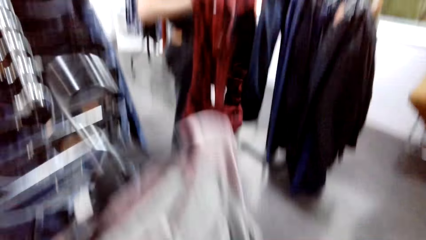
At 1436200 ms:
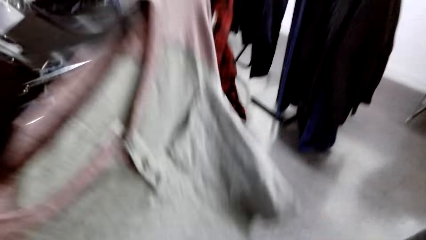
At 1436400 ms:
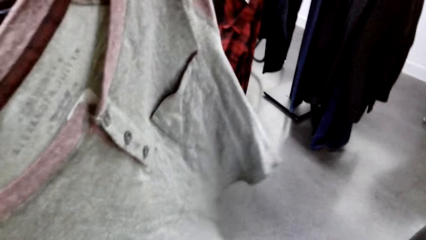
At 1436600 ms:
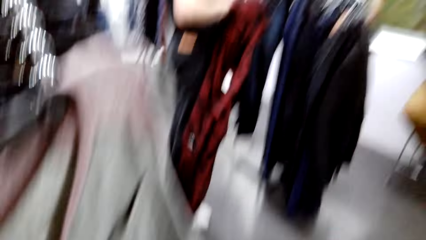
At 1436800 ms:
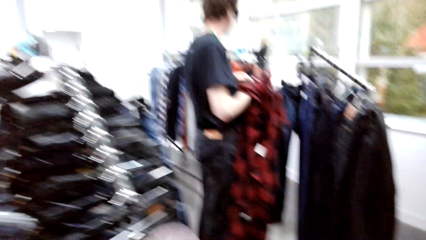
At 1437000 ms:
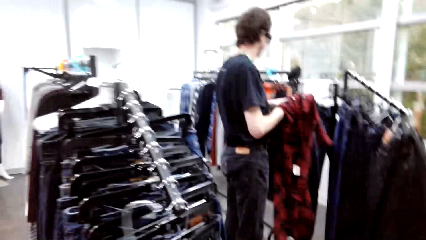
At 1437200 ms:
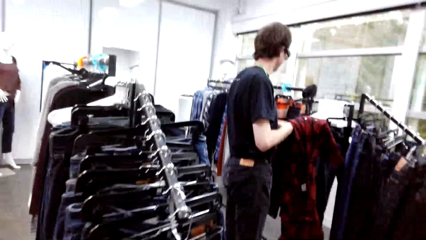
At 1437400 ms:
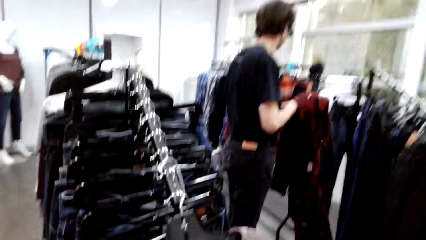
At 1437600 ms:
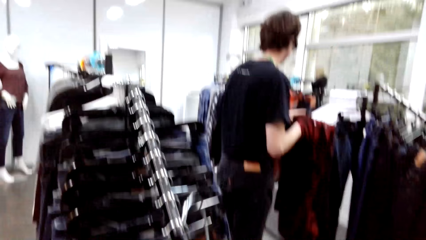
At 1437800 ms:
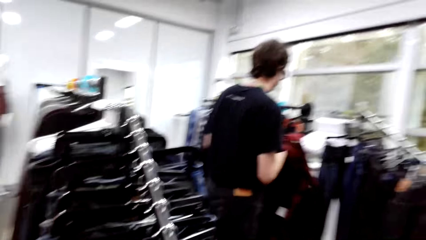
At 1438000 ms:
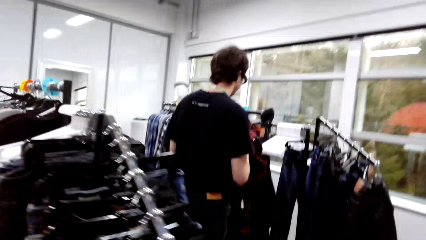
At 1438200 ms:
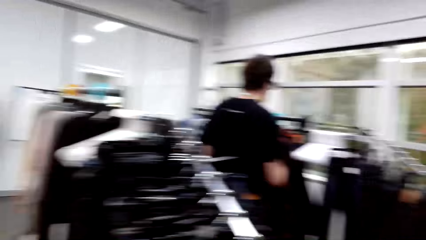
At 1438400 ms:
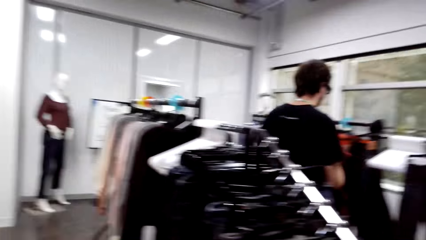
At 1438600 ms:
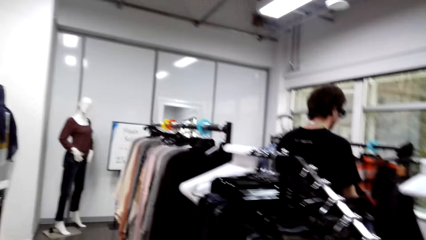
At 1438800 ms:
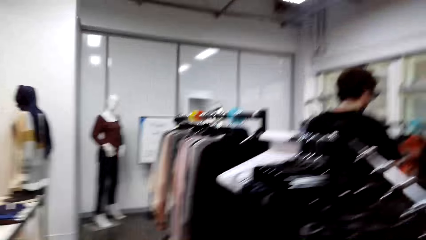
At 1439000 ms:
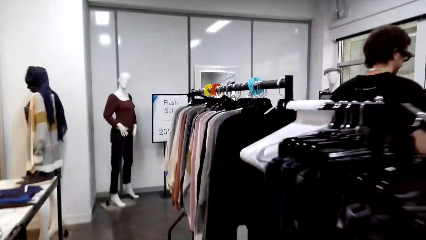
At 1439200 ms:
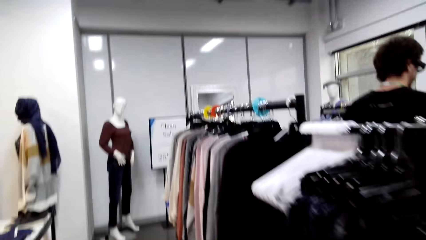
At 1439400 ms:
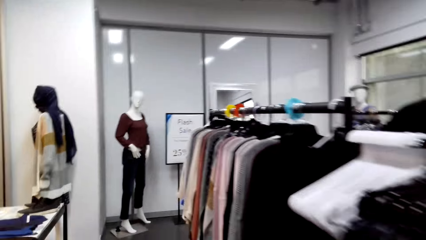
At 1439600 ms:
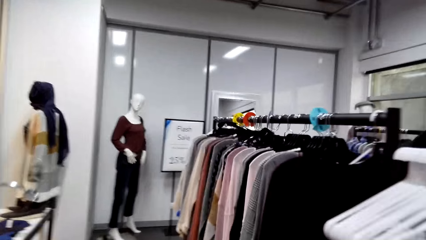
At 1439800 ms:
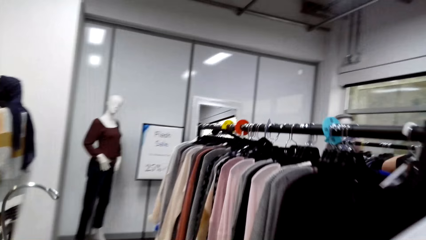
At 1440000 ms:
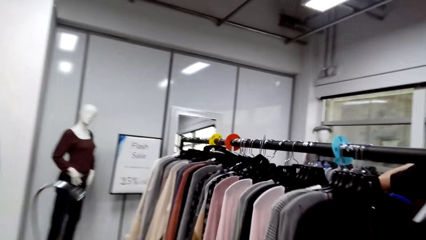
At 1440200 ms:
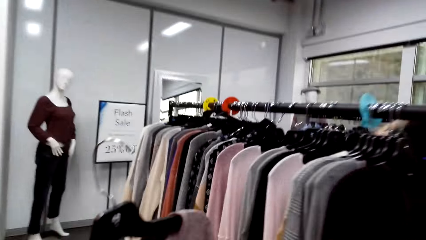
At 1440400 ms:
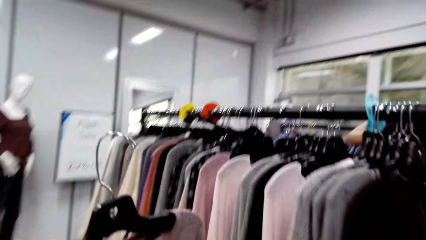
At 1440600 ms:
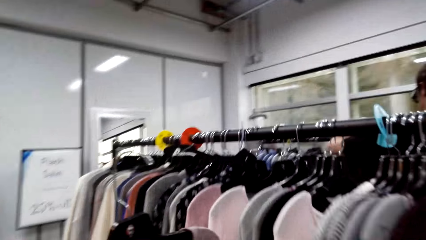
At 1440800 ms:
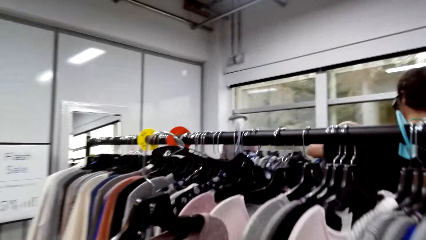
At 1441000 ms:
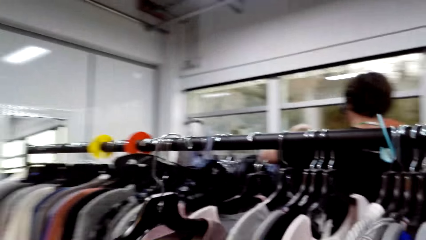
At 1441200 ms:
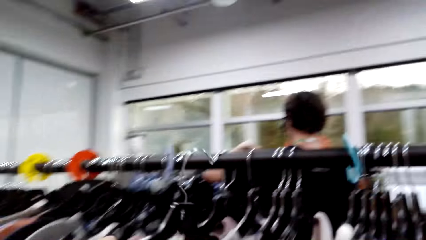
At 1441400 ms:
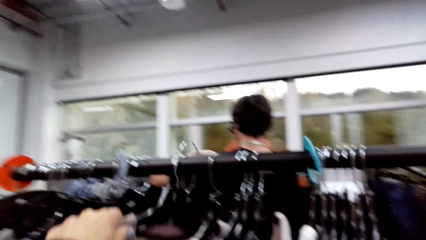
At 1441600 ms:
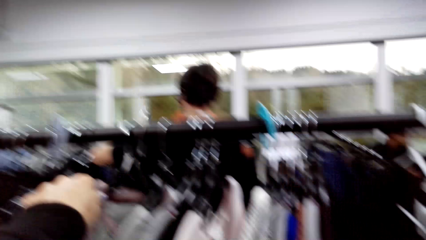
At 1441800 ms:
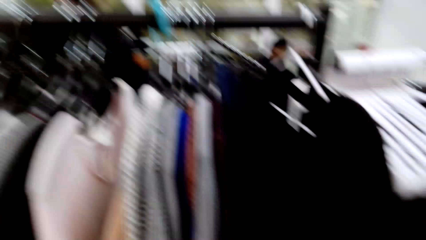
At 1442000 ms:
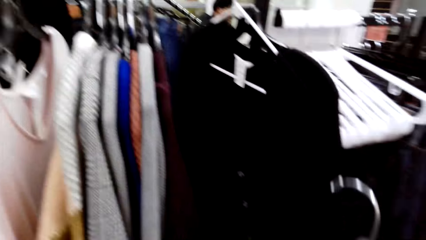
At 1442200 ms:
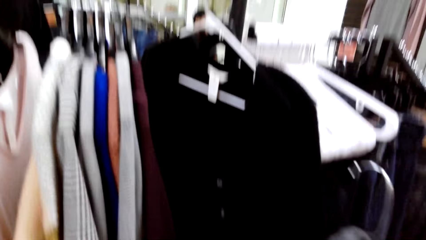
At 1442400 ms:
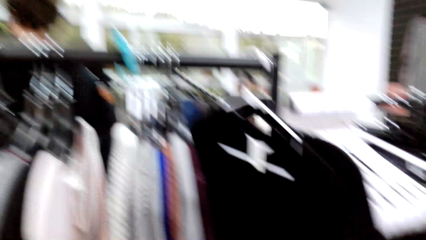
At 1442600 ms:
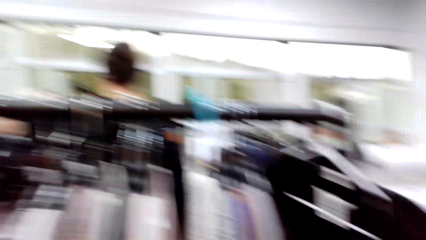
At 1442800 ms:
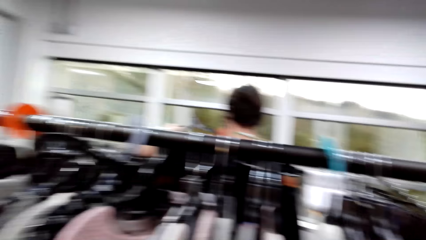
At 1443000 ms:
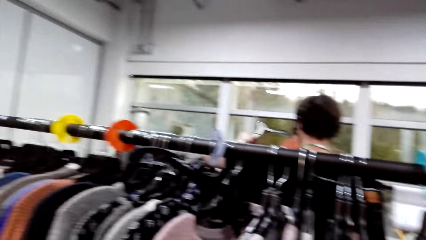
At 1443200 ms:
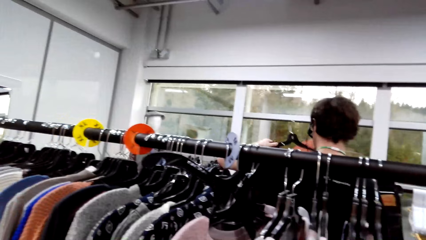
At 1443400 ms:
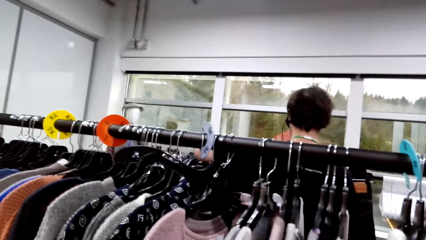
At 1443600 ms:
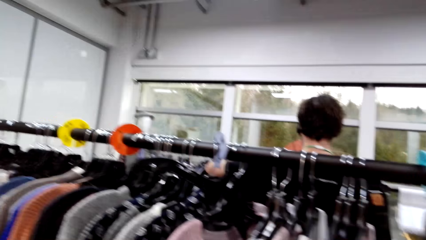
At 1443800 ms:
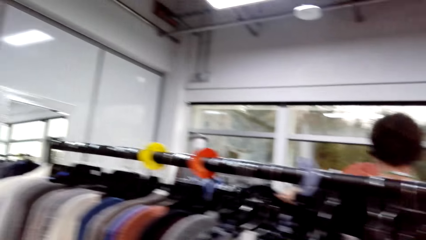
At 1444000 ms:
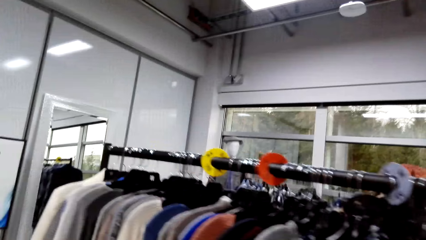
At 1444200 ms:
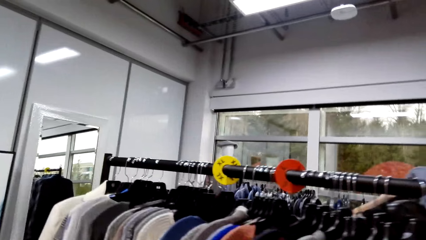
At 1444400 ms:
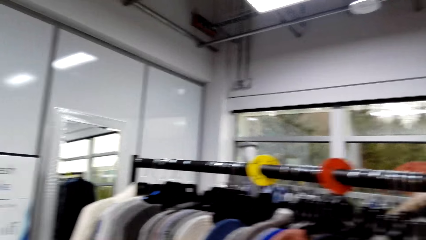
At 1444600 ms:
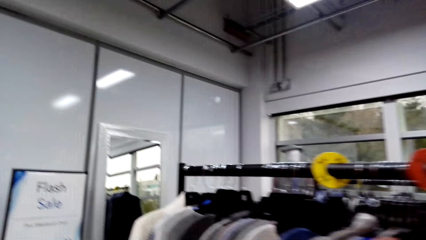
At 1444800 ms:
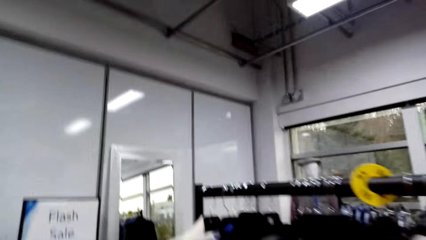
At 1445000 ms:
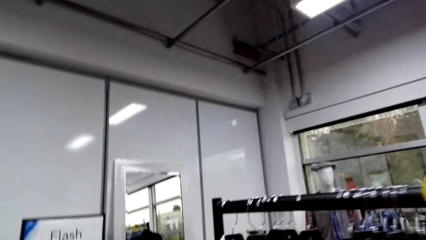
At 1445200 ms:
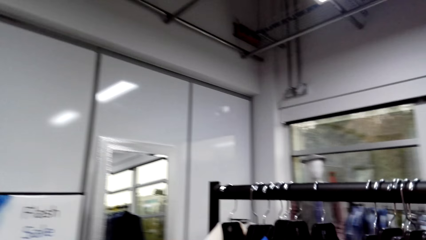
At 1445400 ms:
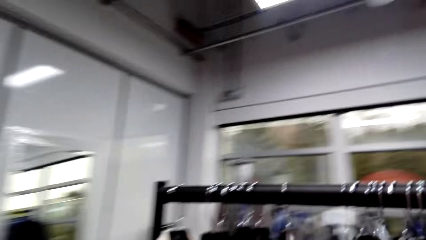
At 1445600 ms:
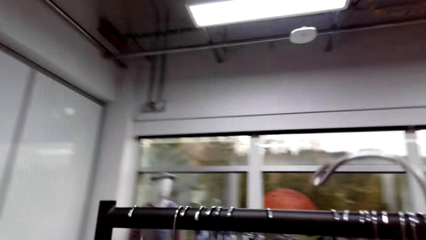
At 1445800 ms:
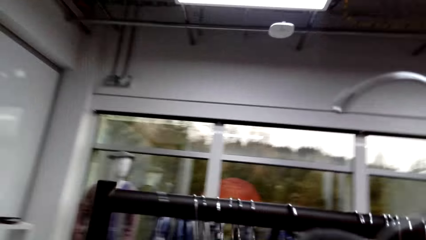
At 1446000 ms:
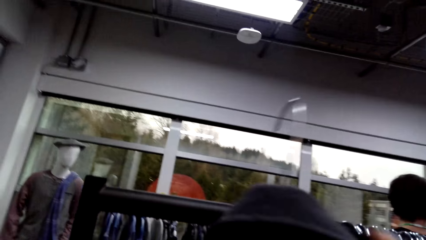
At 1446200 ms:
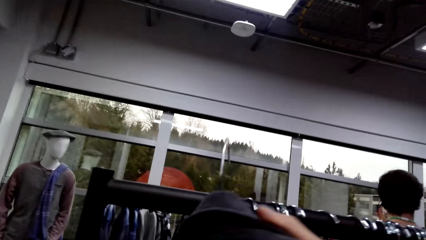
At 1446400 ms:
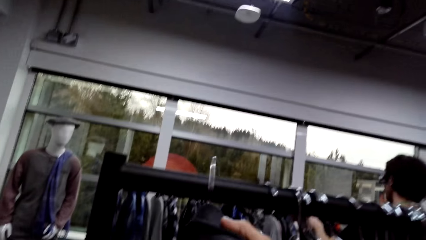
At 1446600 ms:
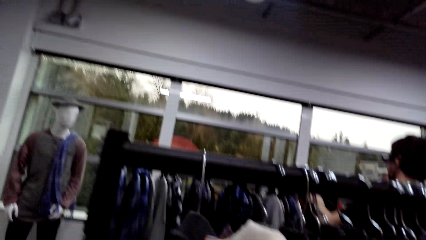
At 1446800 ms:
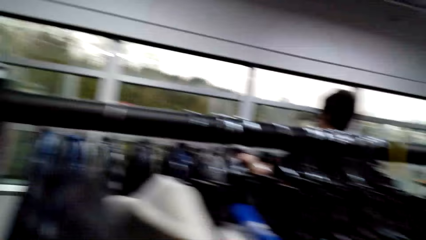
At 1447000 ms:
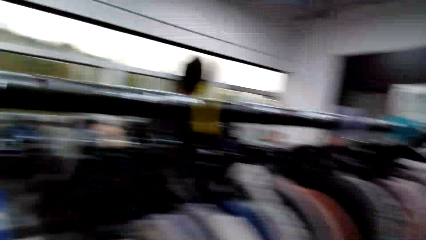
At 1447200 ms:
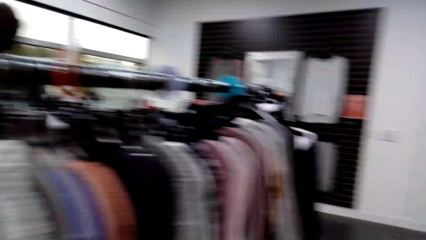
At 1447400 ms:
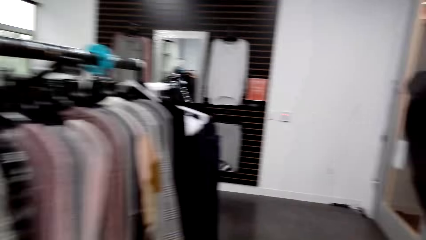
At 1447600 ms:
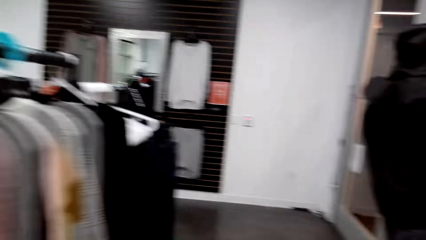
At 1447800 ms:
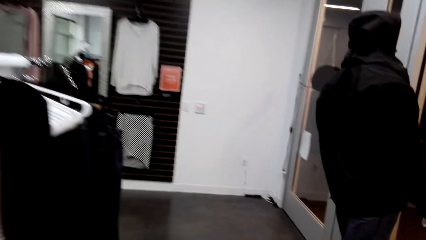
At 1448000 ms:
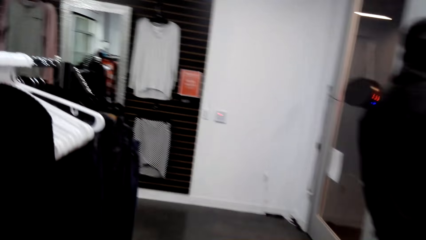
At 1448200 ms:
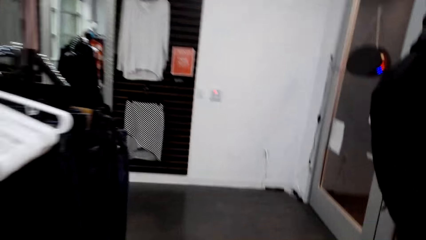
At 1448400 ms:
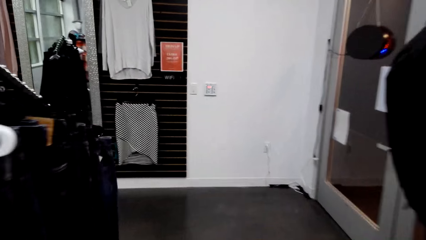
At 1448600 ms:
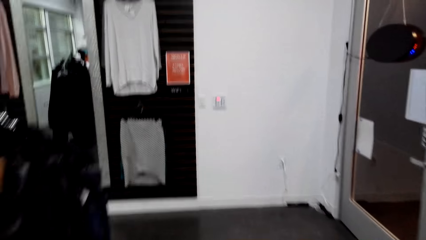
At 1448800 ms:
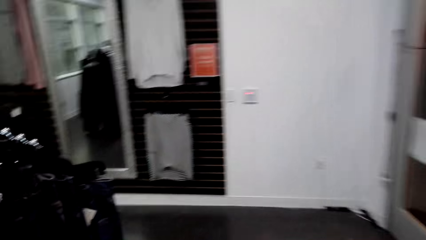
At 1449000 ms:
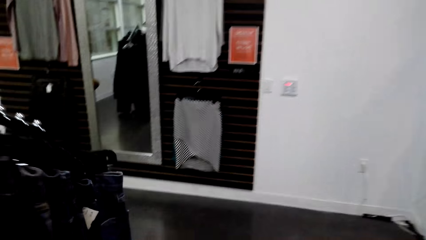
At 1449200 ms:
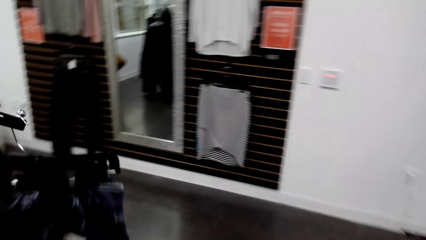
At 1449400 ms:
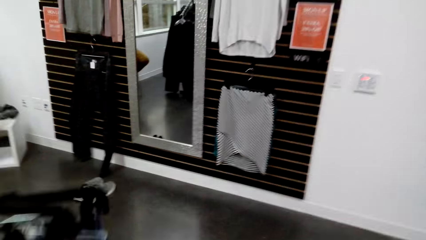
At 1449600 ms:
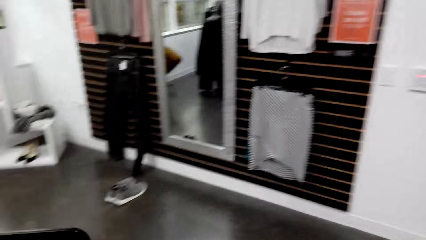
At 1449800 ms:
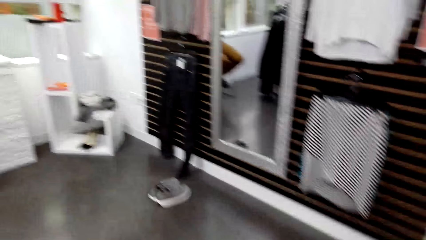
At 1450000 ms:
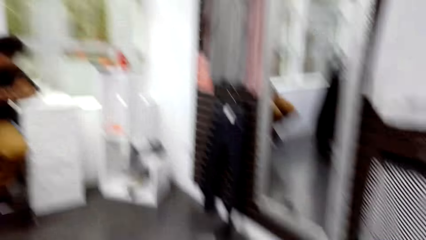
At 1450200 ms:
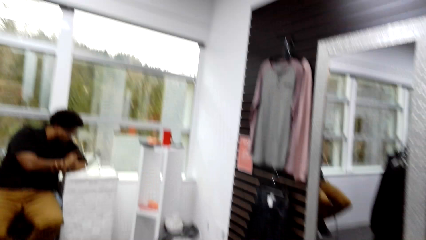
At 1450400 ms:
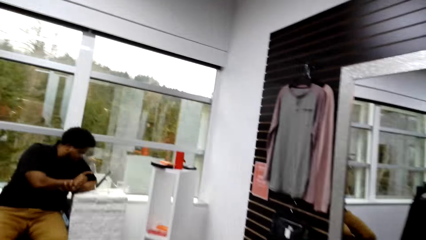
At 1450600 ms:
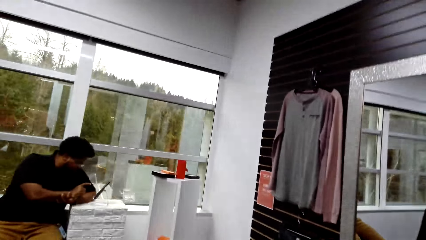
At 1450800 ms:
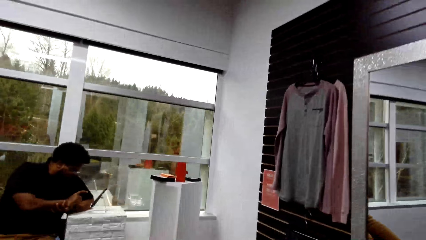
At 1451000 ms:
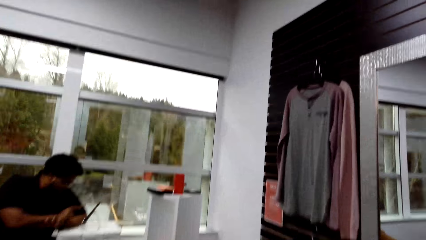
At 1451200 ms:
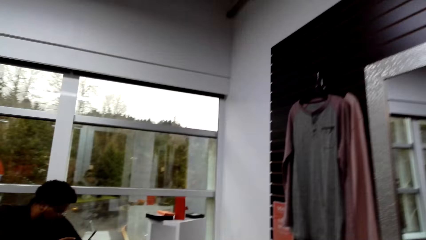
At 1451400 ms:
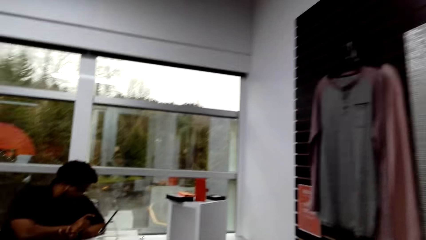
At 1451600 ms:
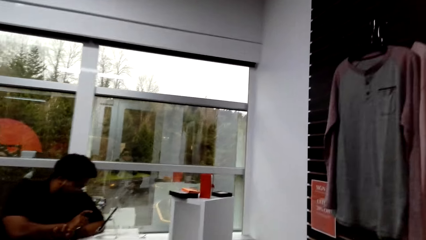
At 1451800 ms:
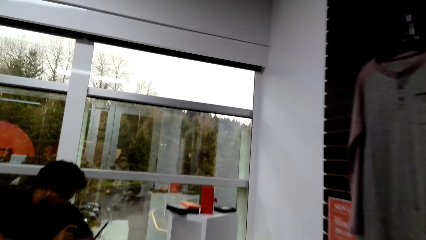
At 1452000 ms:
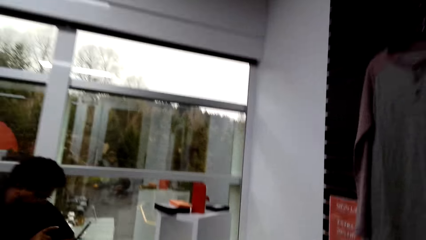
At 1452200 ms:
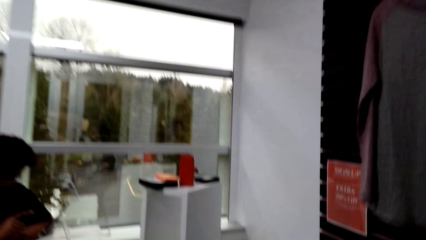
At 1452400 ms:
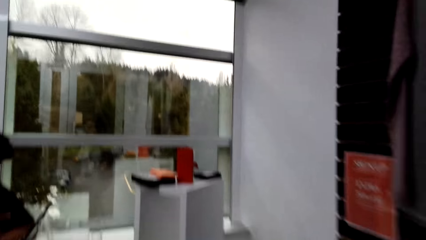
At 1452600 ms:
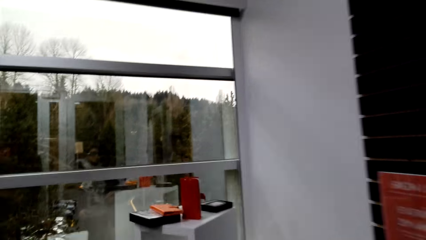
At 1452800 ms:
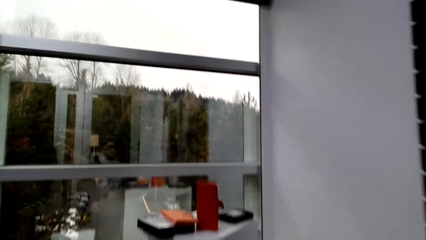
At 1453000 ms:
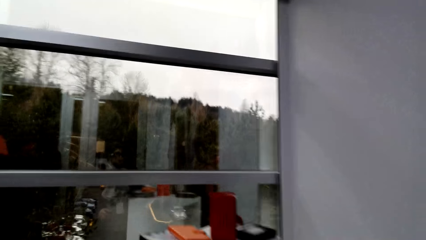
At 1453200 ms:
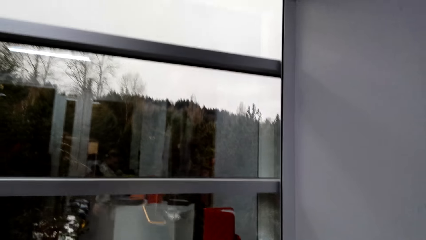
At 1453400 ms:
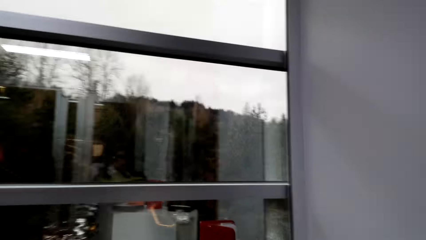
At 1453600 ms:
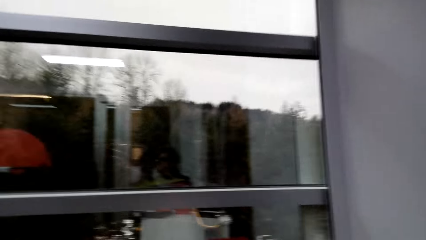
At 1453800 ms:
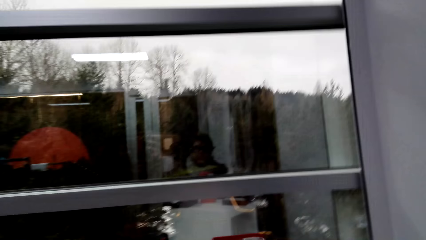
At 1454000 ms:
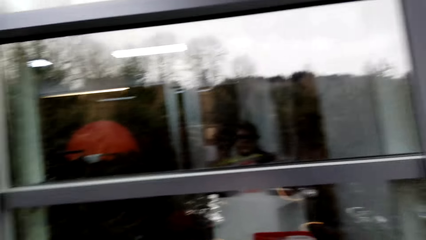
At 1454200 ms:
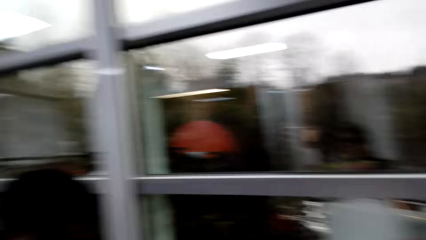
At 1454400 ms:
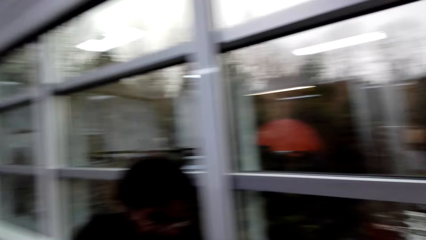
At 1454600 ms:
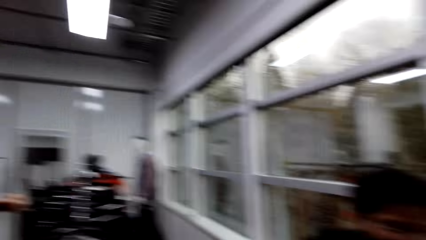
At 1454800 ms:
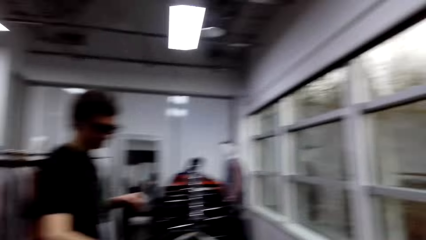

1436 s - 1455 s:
The camera wearer picks up a t-shirt, places the t-shirt on the rack, and walks around the store. They place the shirt on the rack and walk around the store. They converse with a man. They place the shirt on the rack and walk around the store. They converse with another man, walk around the store, and pick up something.
